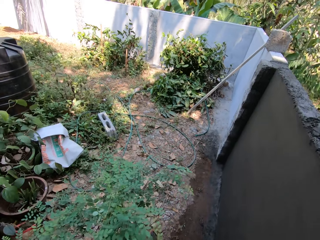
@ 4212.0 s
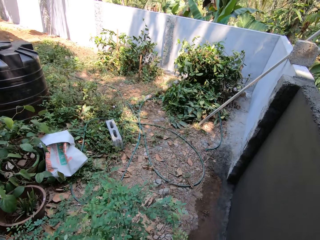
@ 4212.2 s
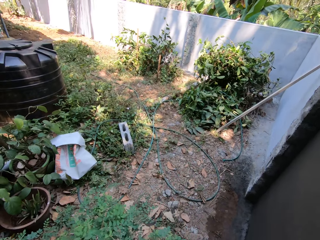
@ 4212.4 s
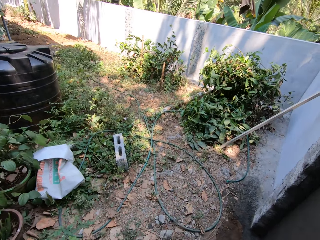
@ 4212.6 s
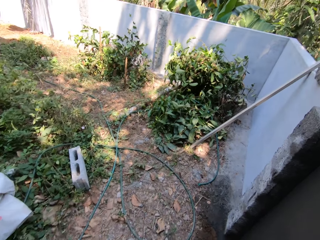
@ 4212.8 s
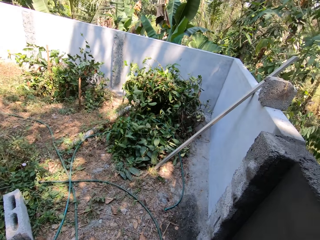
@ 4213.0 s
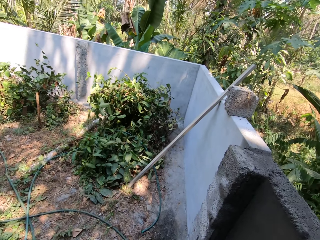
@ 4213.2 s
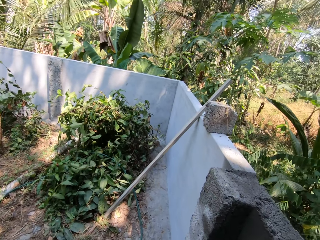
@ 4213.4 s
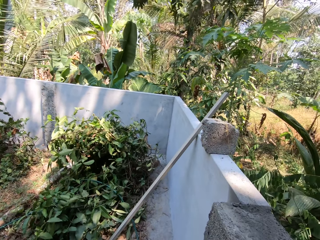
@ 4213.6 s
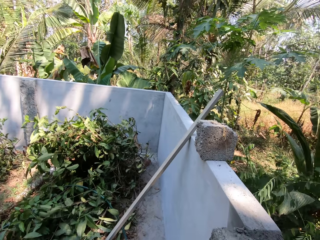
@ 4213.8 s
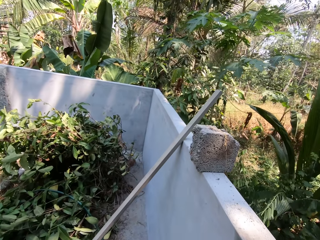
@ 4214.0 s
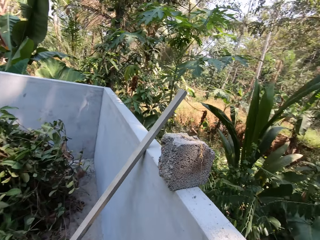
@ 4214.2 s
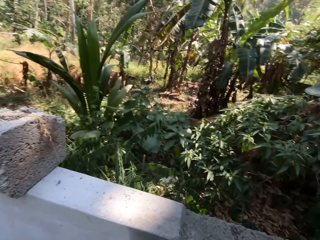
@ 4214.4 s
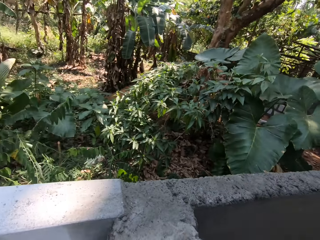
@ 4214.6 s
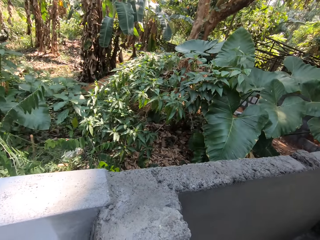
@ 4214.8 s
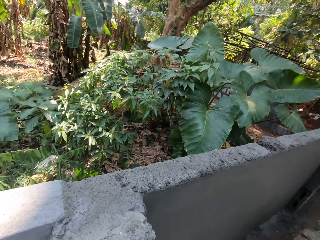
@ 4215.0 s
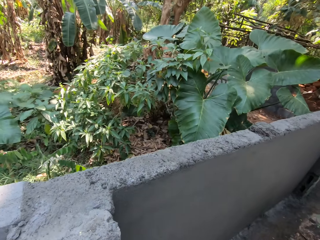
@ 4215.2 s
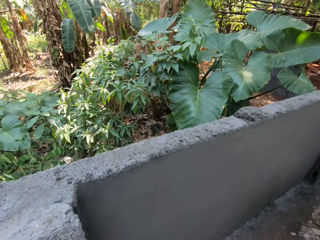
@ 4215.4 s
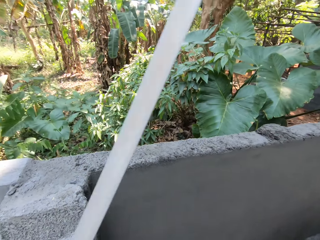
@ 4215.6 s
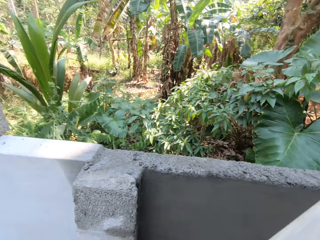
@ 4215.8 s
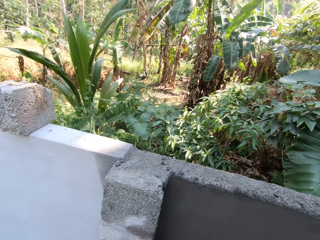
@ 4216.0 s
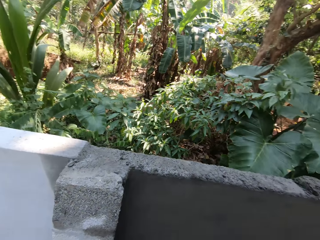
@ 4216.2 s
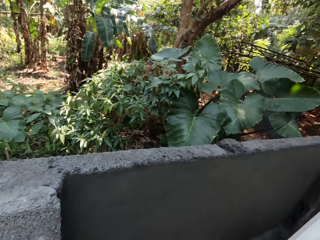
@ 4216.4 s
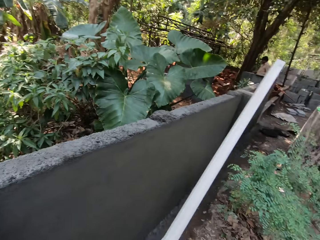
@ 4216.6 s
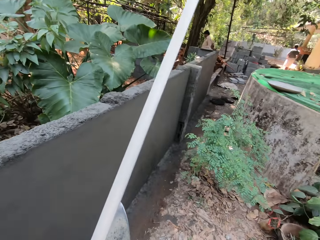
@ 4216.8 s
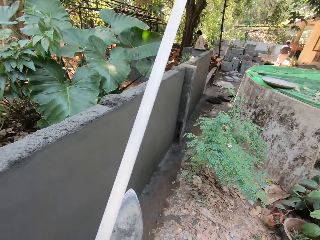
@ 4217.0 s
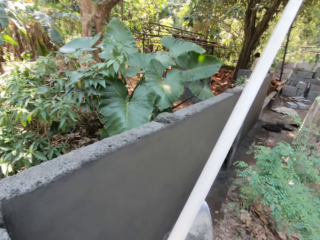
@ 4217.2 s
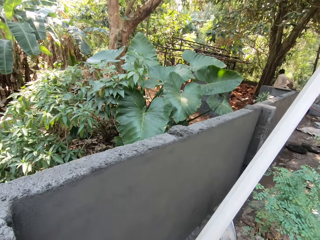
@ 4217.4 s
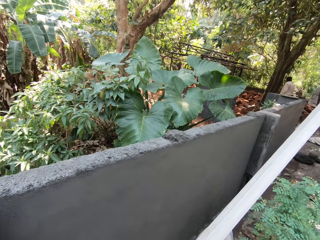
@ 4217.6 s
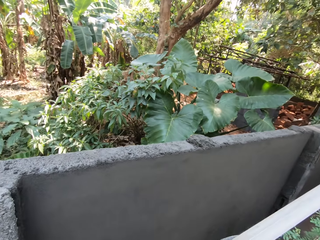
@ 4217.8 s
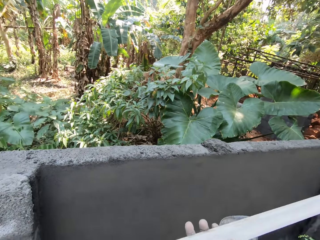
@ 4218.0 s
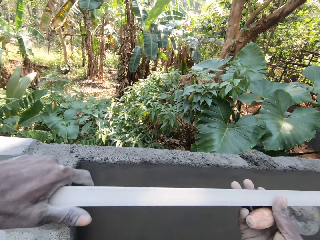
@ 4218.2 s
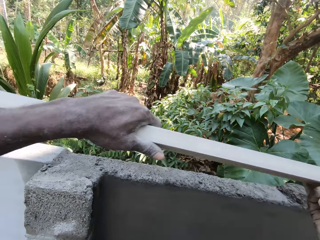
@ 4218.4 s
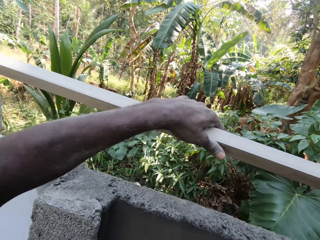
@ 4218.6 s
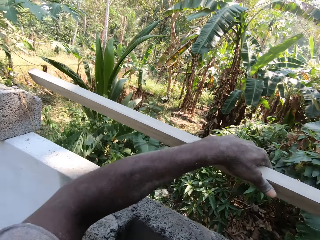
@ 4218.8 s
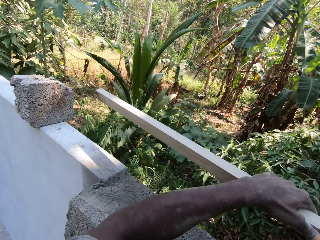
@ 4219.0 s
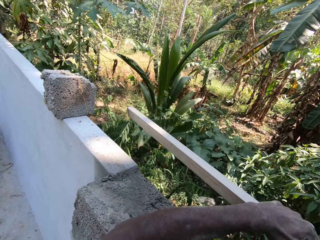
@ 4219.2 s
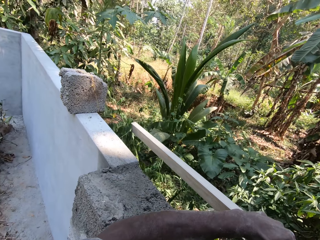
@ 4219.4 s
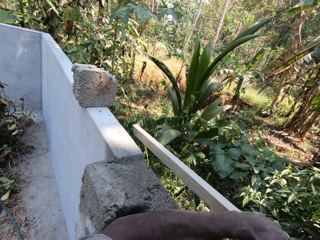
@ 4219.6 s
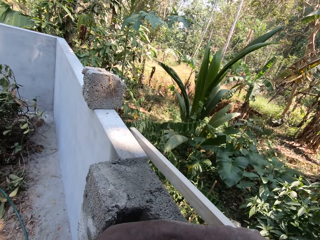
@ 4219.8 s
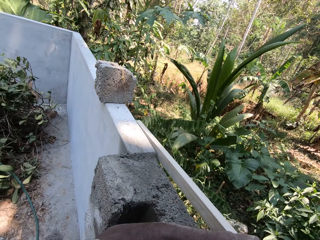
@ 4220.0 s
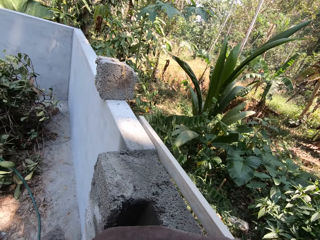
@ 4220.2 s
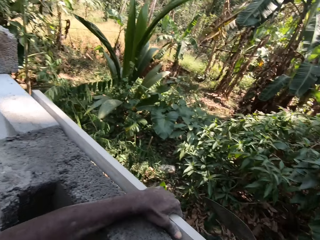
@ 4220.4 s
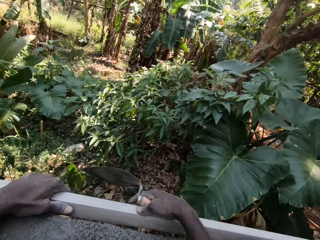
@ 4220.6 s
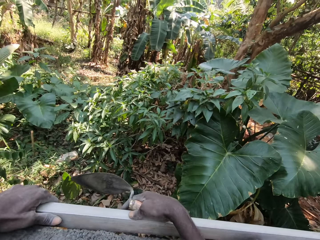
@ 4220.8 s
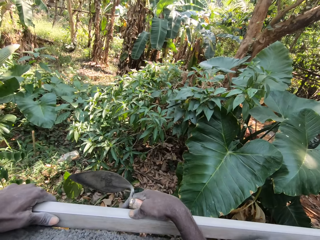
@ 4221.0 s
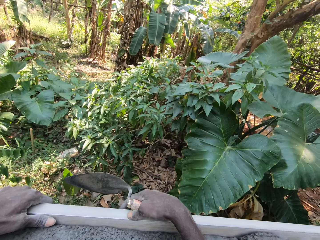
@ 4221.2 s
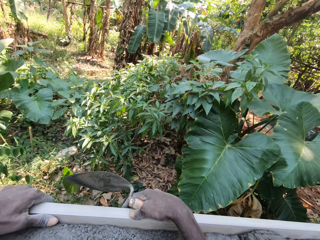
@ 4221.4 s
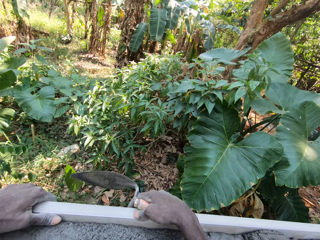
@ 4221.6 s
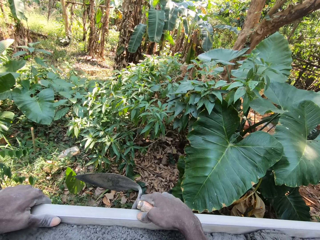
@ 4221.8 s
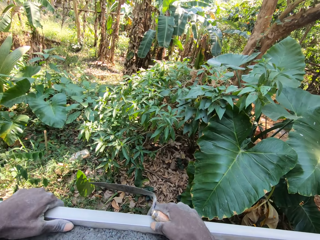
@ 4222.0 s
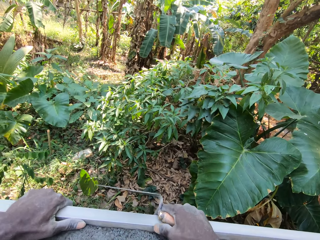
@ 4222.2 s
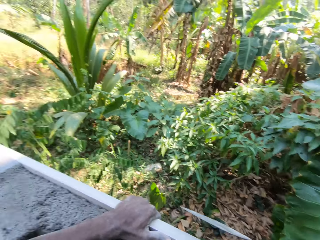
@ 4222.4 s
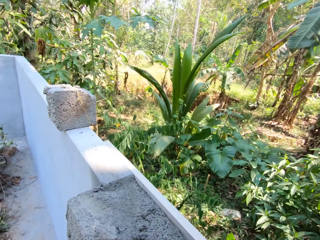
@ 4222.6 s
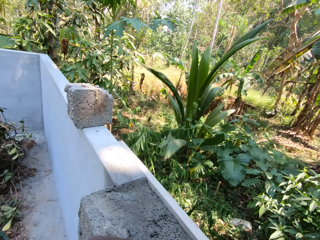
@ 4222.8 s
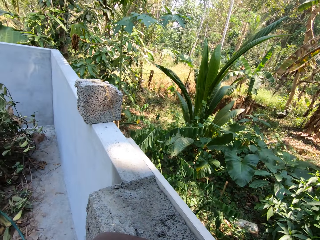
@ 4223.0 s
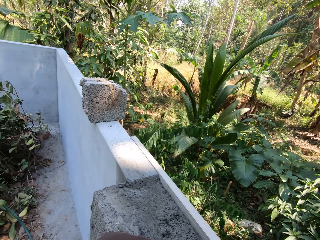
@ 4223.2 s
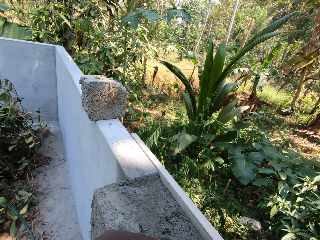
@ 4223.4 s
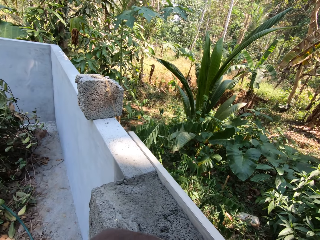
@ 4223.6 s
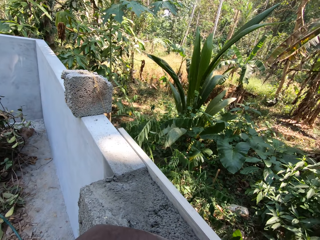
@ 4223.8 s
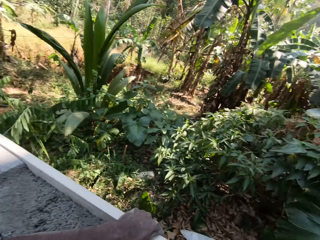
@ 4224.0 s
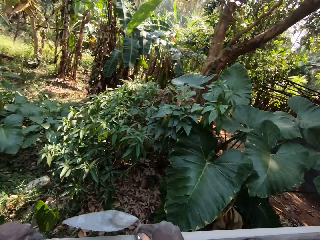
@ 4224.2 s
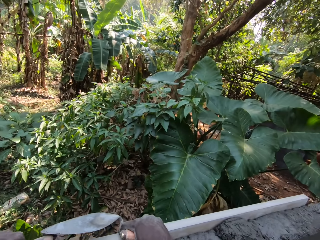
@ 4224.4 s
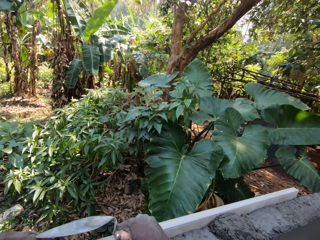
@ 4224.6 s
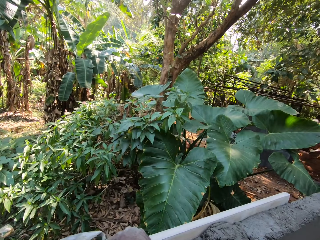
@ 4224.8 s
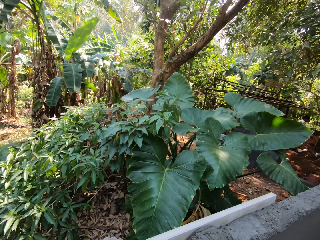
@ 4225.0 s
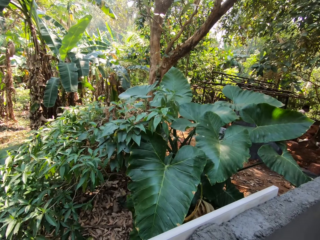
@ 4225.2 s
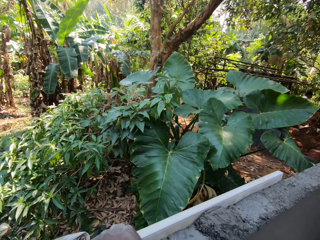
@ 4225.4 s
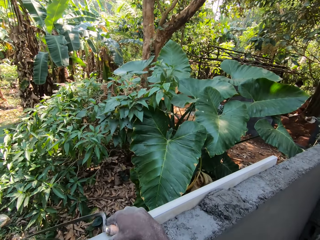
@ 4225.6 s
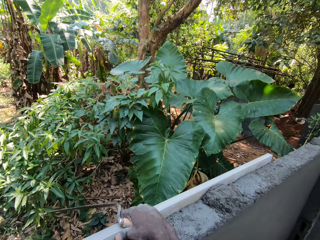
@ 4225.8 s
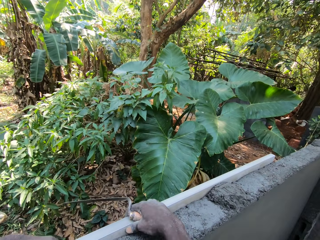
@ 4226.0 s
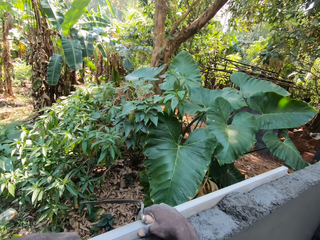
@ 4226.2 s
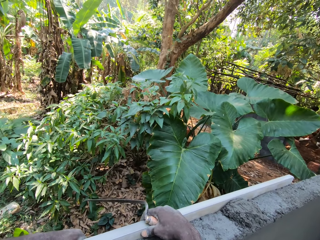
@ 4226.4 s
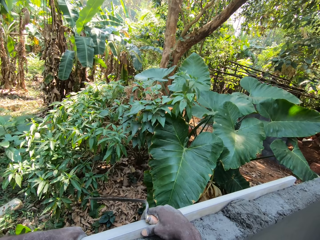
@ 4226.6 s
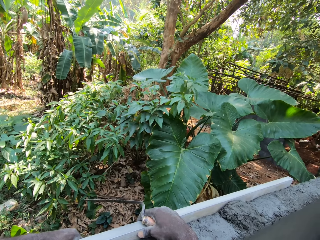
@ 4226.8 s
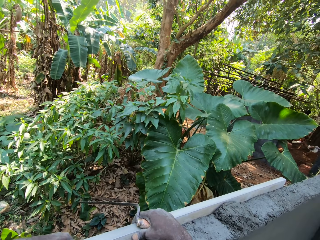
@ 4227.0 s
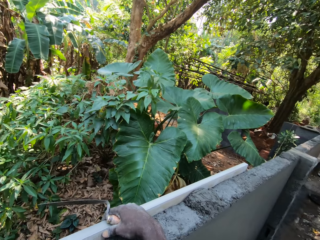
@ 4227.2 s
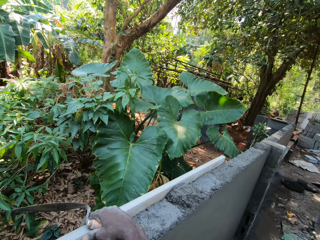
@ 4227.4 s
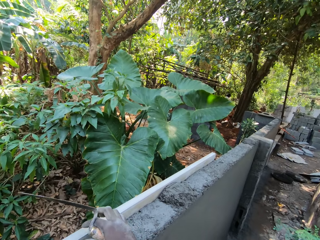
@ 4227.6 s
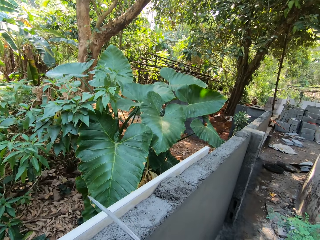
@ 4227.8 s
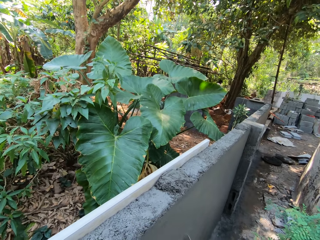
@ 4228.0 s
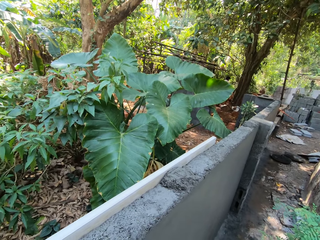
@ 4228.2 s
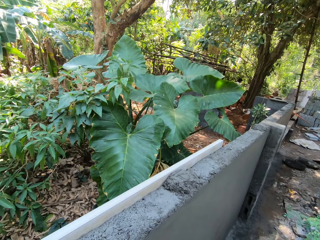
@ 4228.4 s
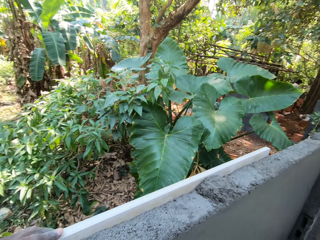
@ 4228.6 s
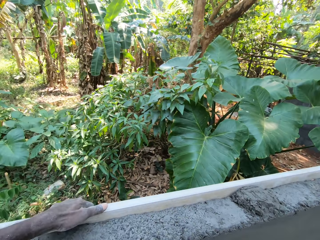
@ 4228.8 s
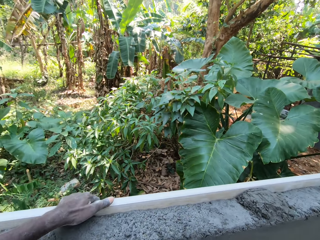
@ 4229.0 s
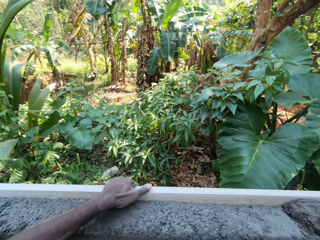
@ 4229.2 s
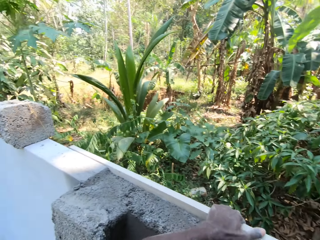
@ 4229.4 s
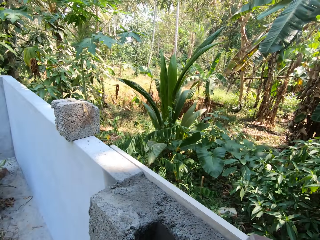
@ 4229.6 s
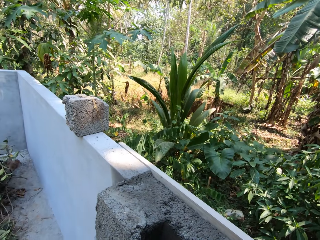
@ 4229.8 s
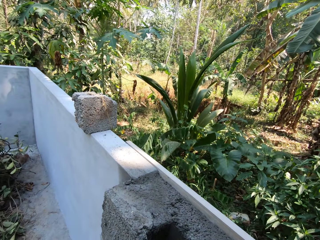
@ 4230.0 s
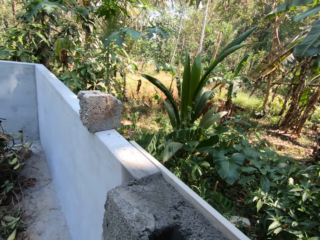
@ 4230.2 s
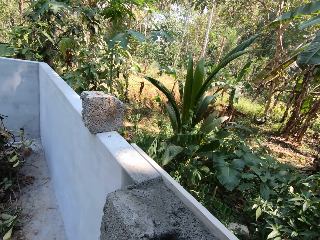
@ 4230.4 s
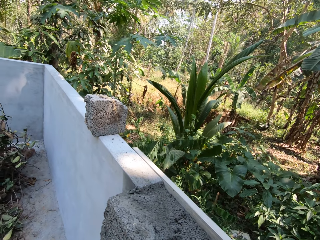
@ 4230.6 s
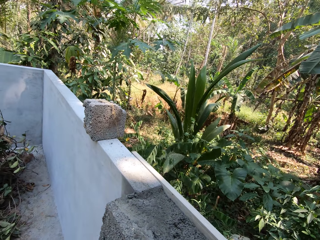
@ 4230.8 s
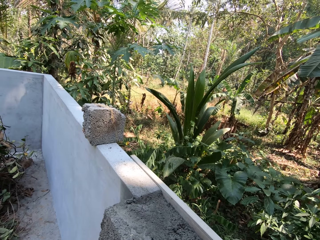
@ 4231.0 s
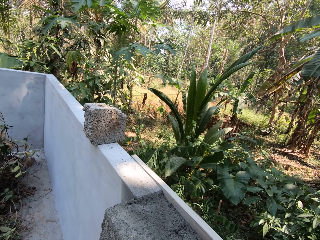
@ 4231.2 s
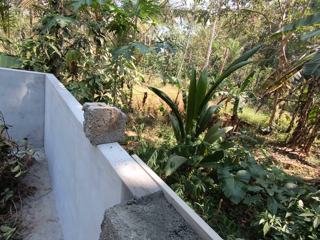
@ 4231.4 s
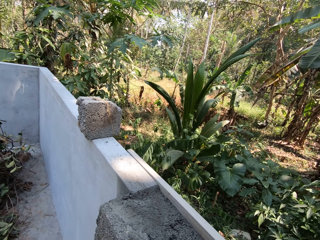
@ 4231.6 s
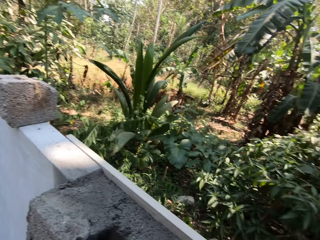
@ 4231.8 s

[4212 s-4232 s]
The camera wearer looks aside. He picks up the piece of wood or steel by the fence with his left hand. He holds the piece of wood with his hands. He places the piece of wood on the fence with his left hand. He places the piece of wood on the fence with both hands. He adjusts the steel. He holds the piece of wood with his left hand. He looks around.
